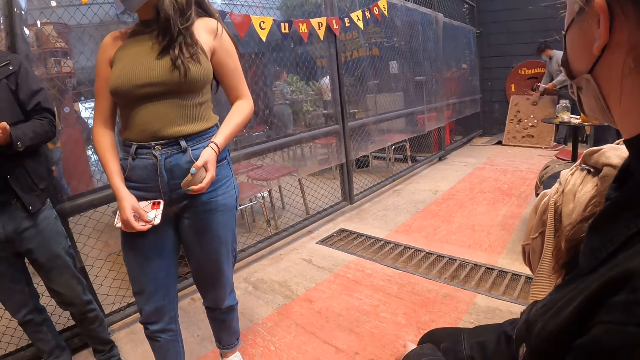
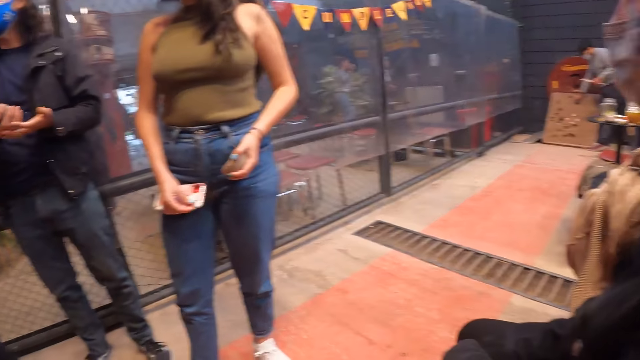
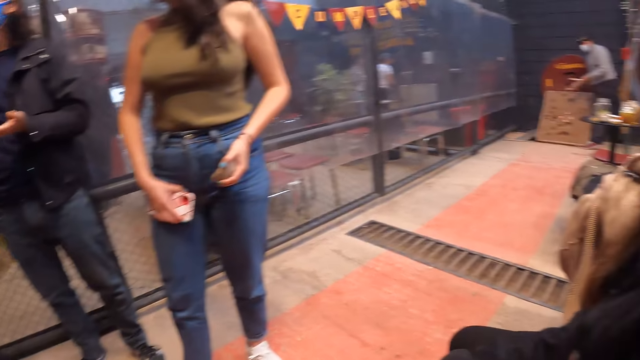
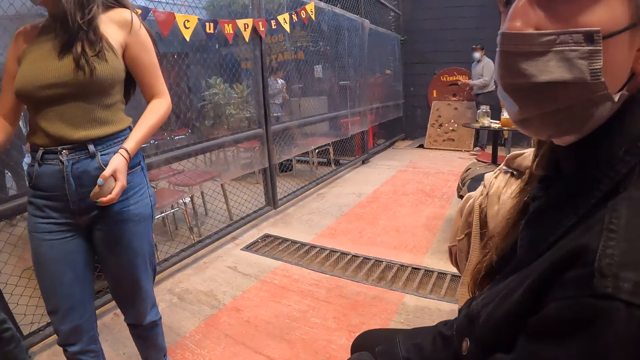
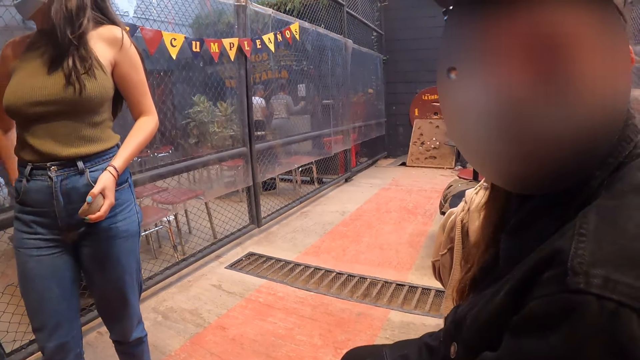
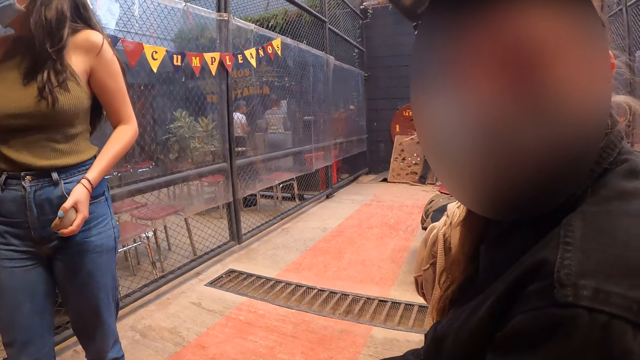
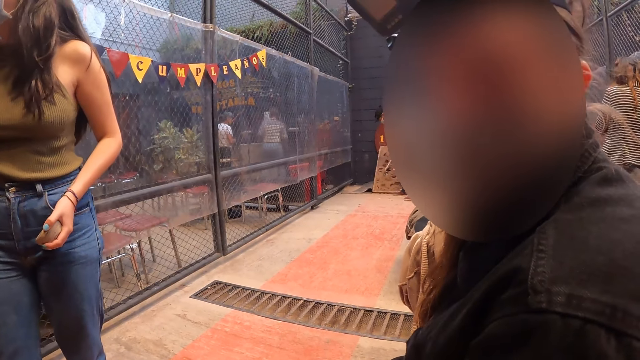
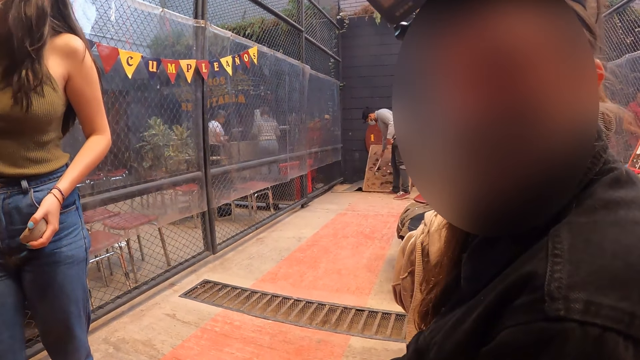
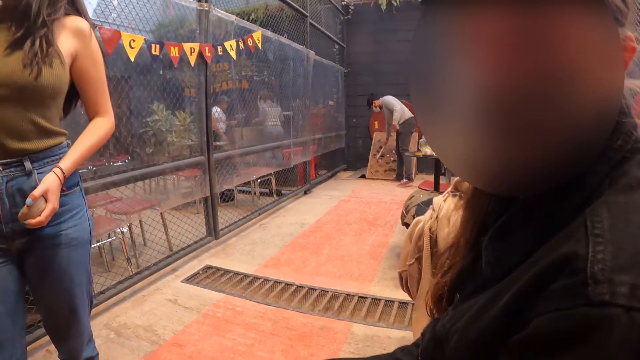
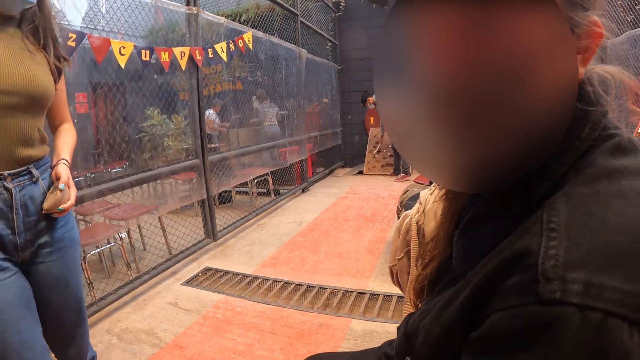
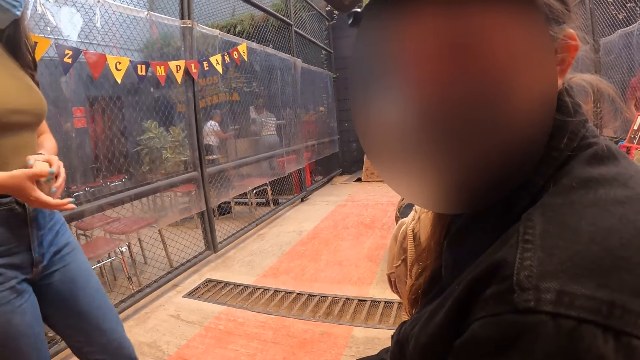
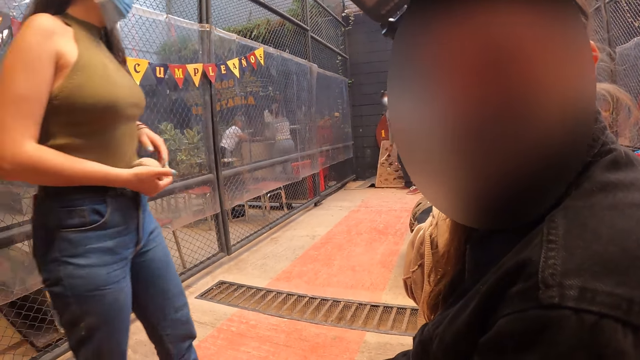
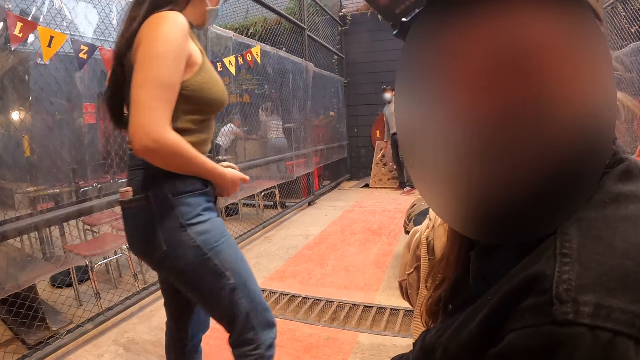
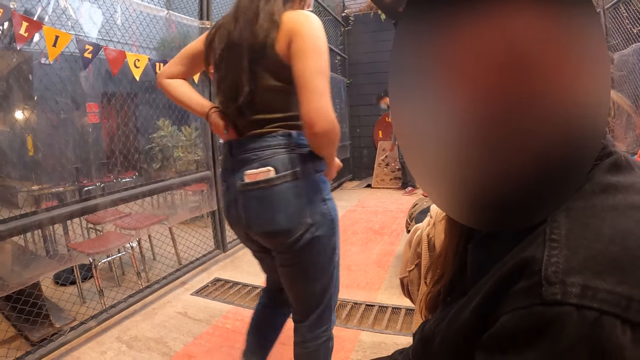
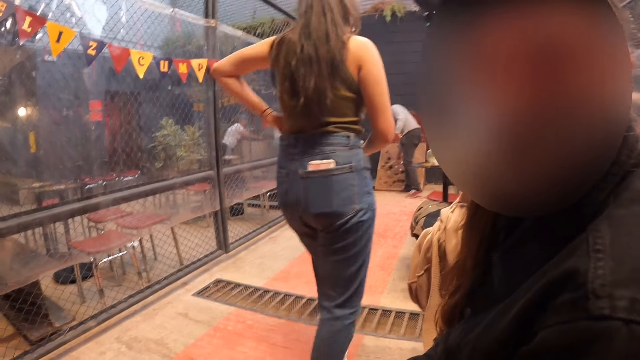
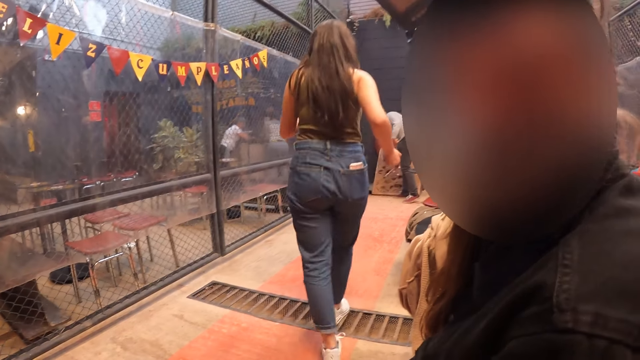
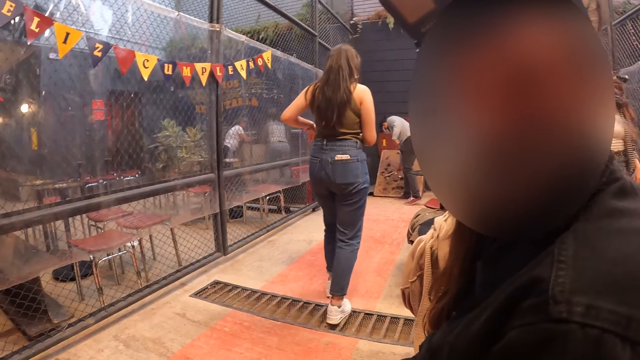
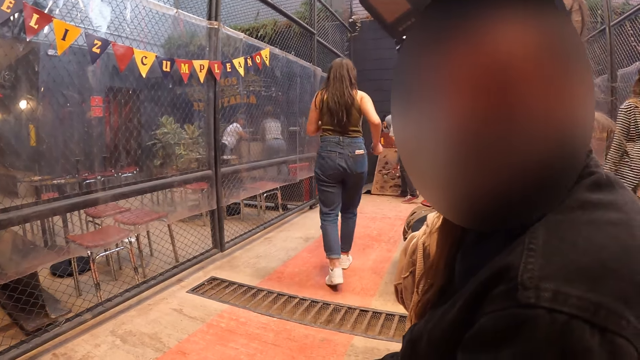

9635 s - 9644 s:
The man removes the metal disk from the tray of mud with his right hand. The camera wearer looks around. The man removes the metal disk from the tray of mud with the metal rod in his right hand.

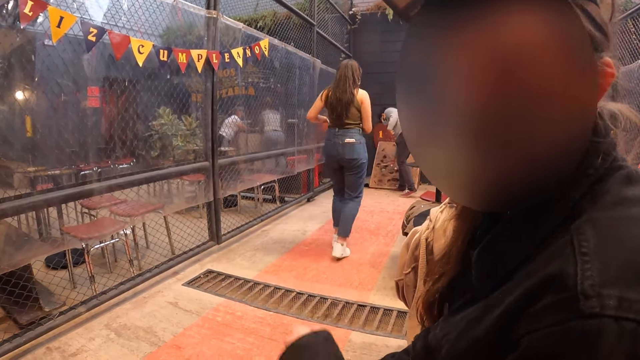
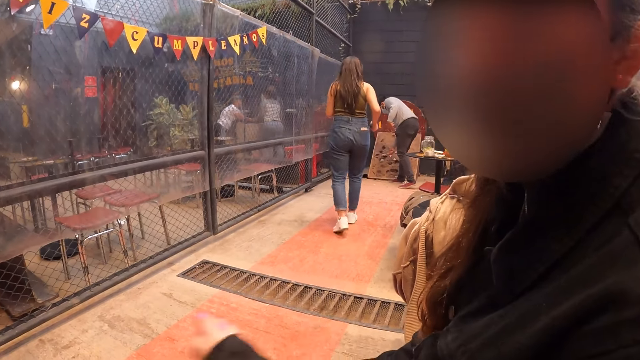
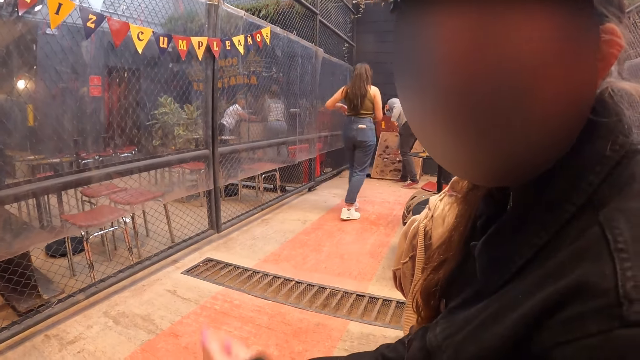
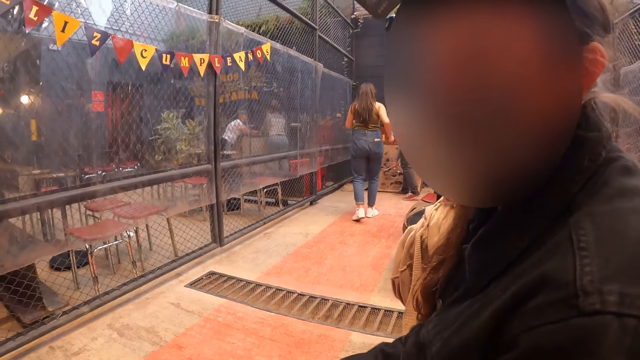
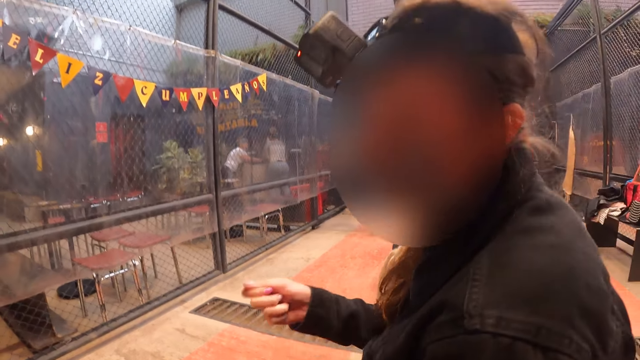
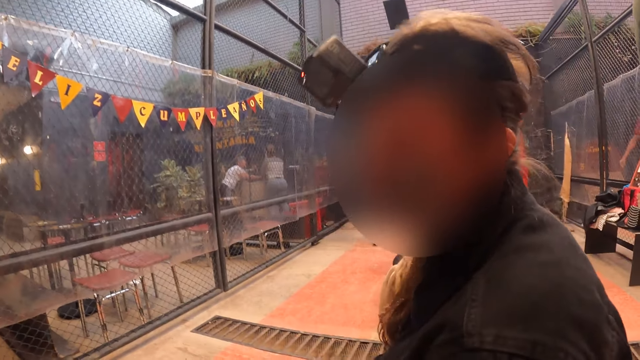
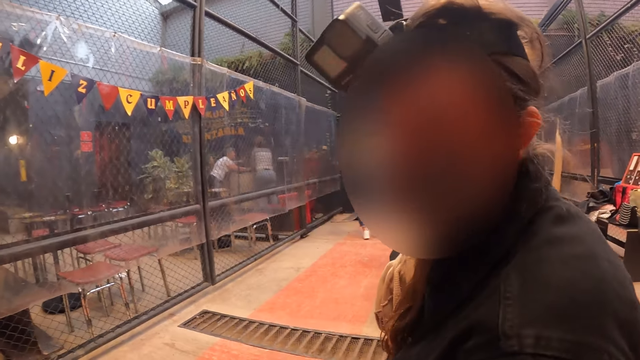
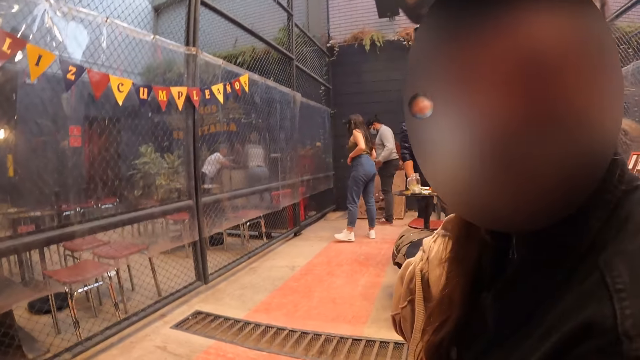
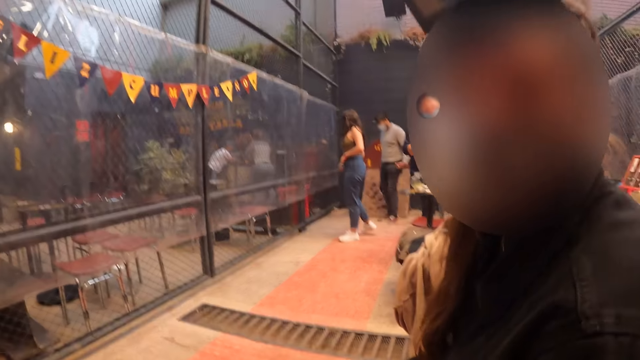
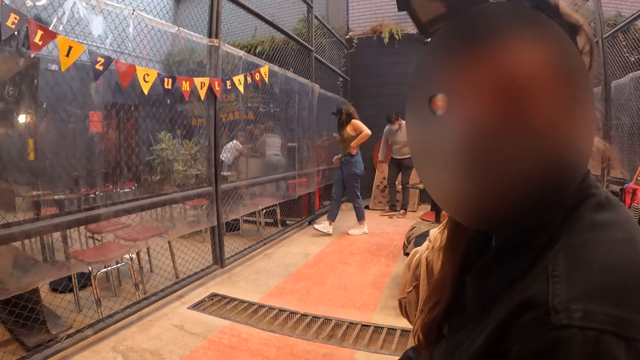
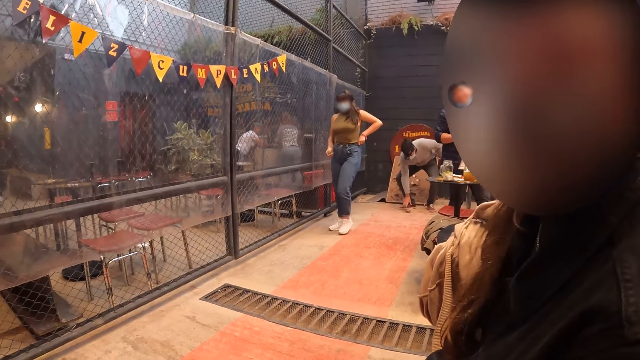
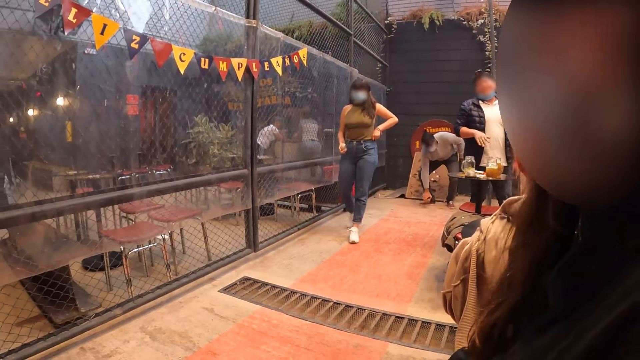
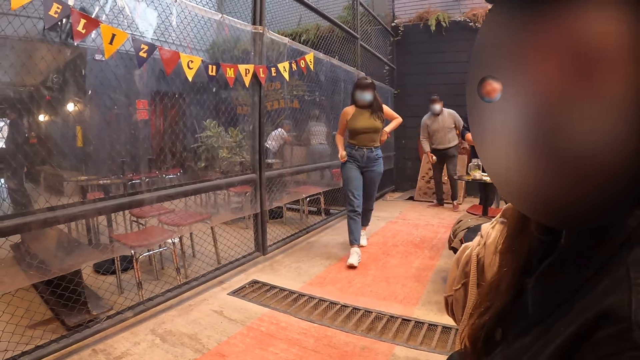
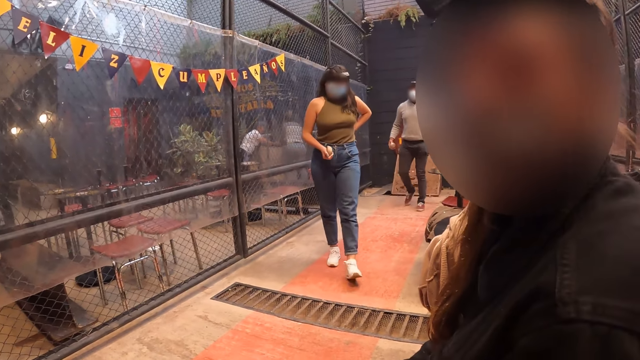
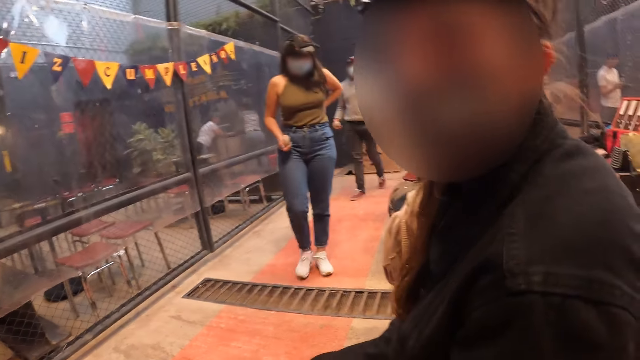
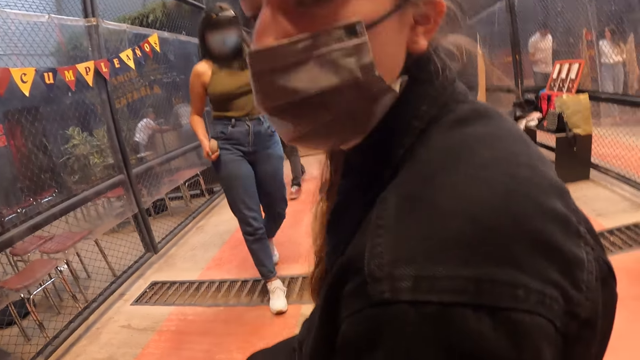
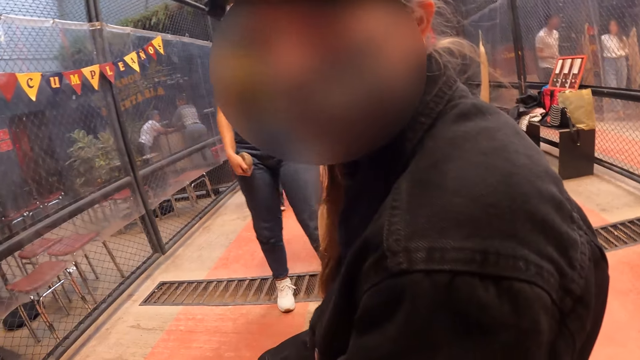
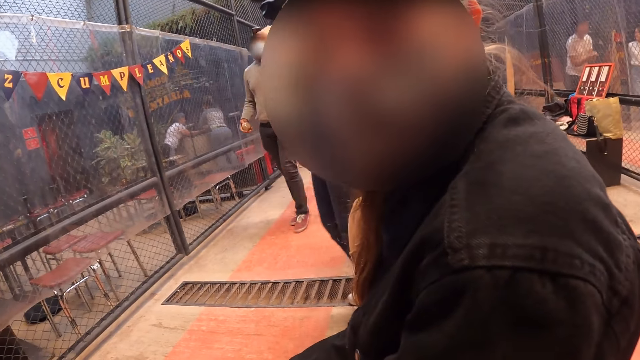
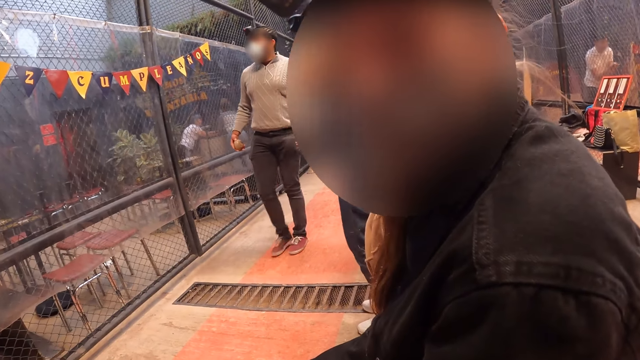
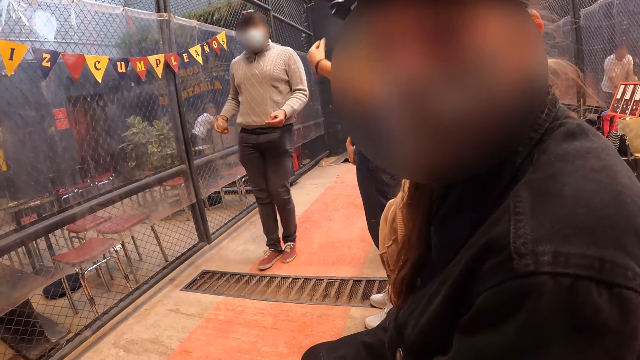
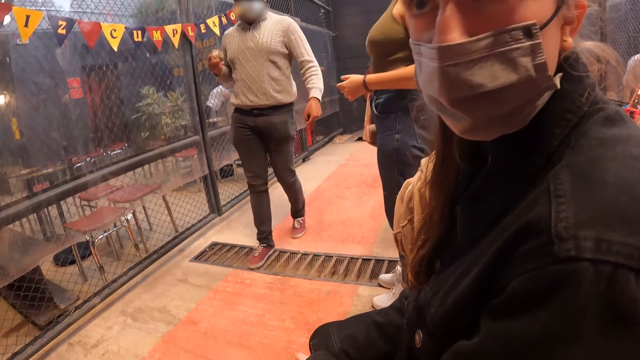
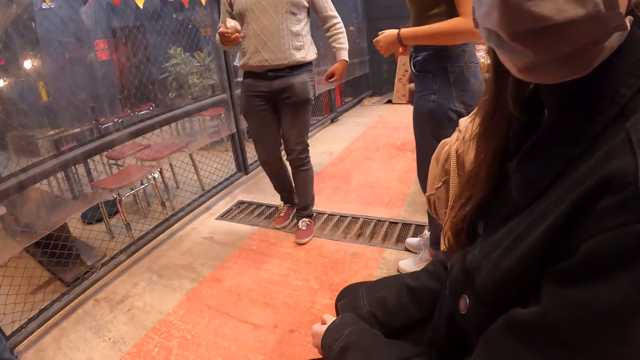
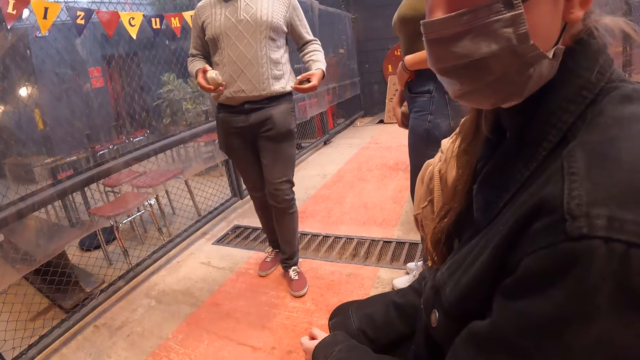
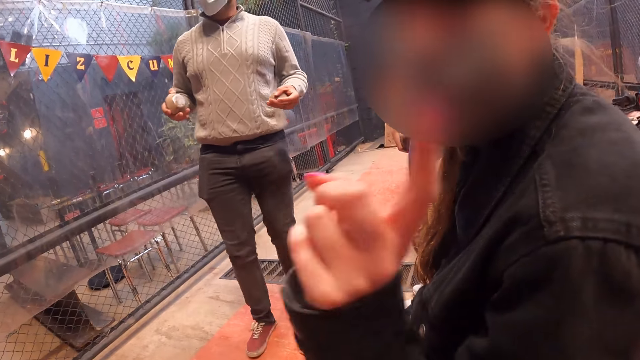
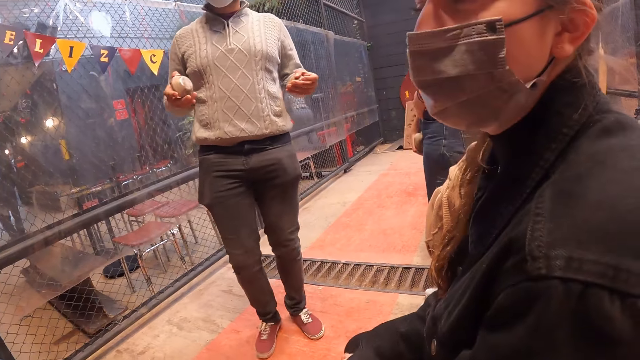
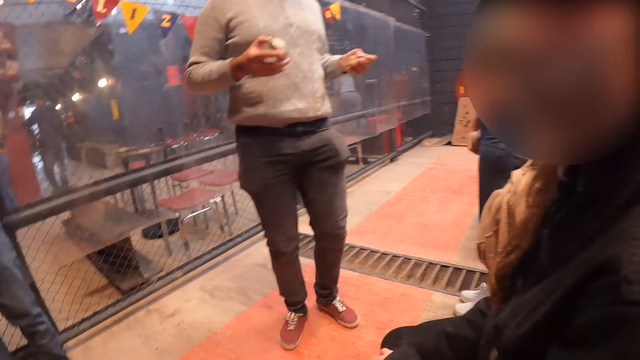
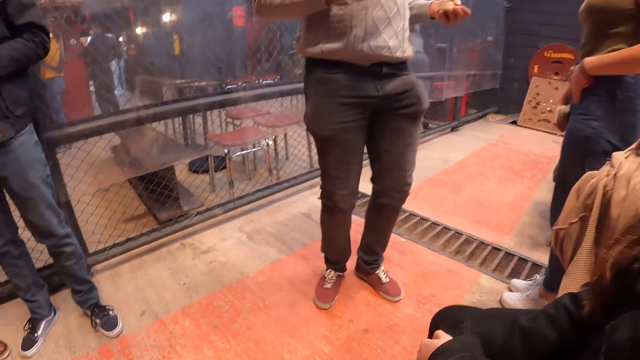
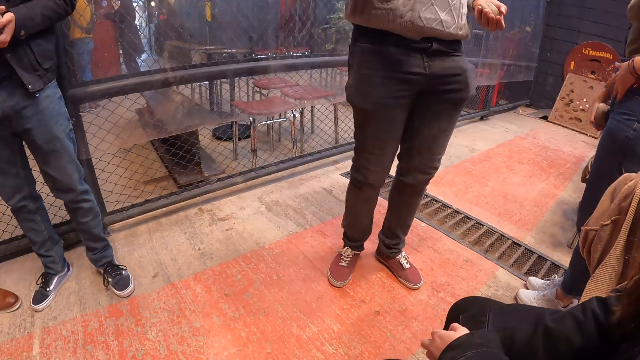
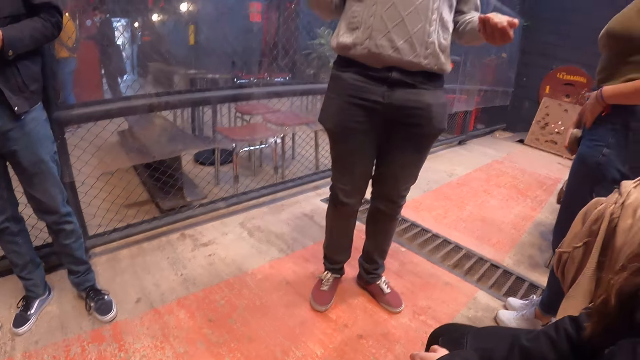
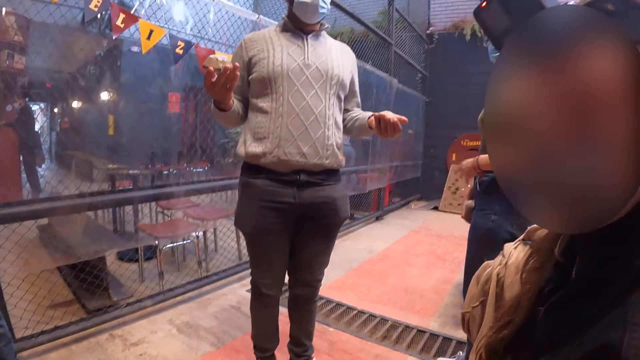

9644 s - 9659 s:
The camera wearer interacts with a woman. The man drops the metal rod on the floor with his right hand and picks up the metal disk from the floor with his right hand.
